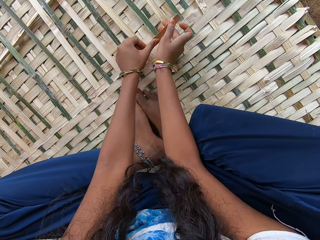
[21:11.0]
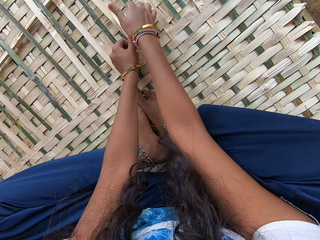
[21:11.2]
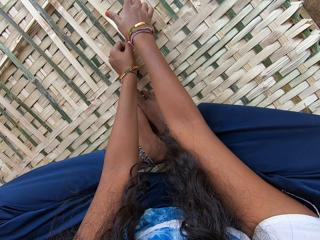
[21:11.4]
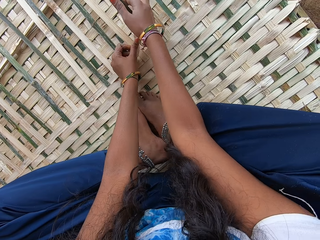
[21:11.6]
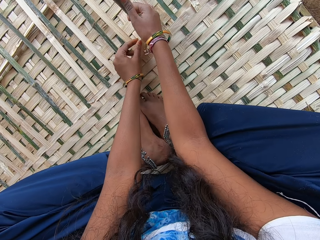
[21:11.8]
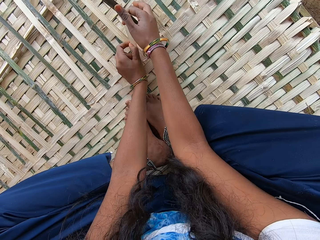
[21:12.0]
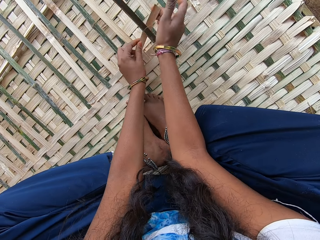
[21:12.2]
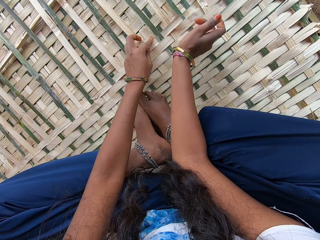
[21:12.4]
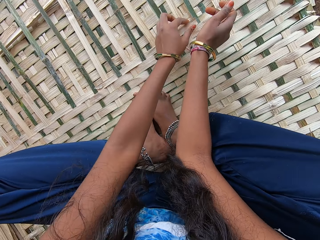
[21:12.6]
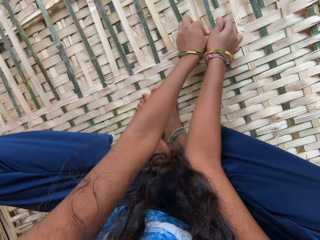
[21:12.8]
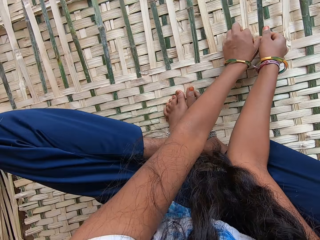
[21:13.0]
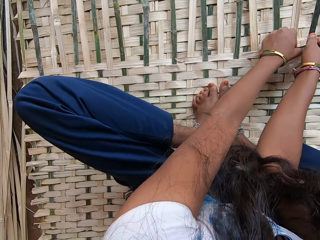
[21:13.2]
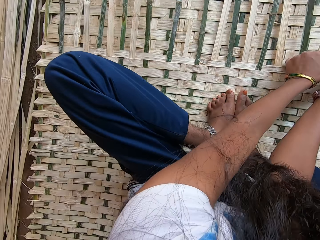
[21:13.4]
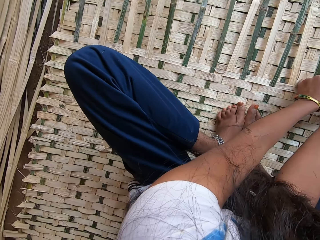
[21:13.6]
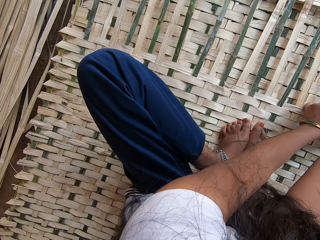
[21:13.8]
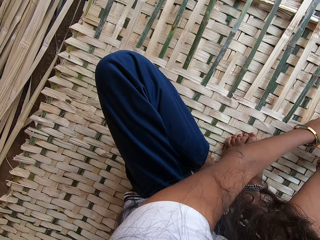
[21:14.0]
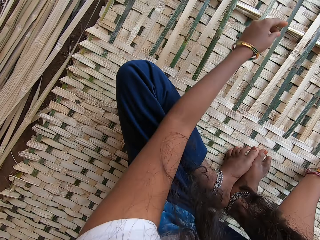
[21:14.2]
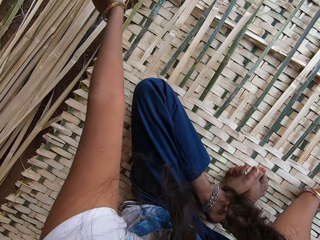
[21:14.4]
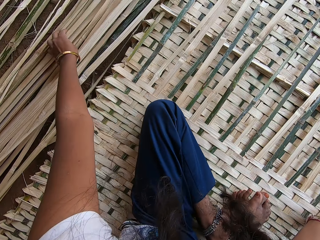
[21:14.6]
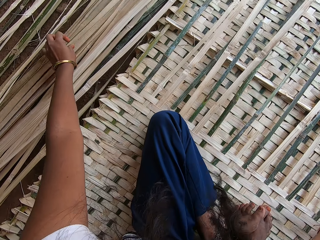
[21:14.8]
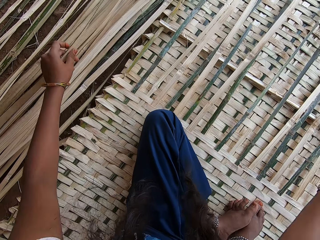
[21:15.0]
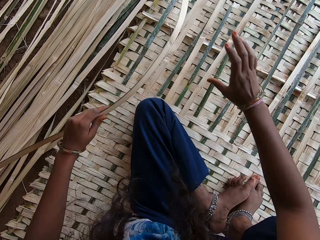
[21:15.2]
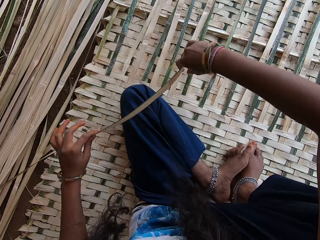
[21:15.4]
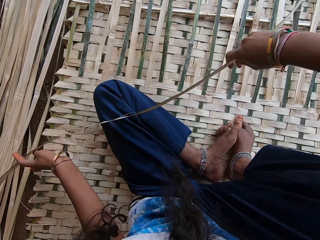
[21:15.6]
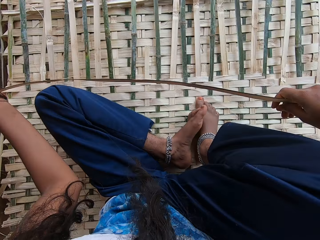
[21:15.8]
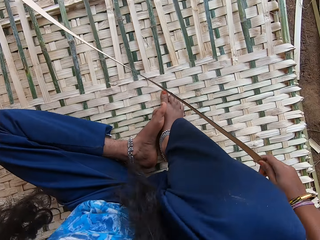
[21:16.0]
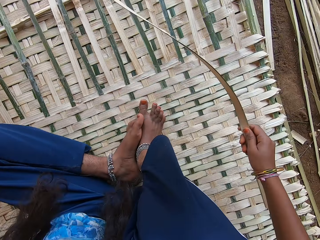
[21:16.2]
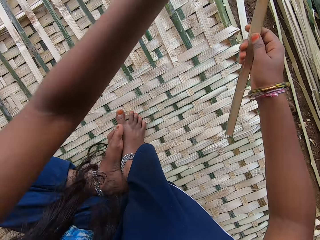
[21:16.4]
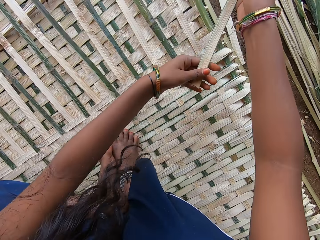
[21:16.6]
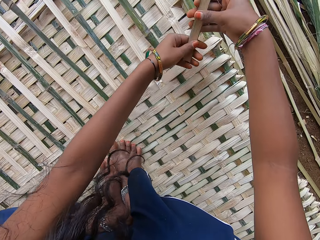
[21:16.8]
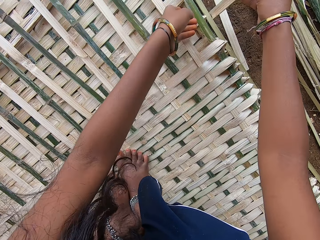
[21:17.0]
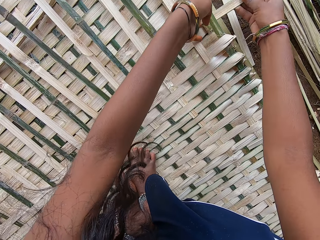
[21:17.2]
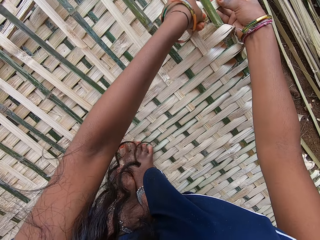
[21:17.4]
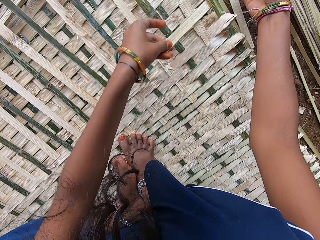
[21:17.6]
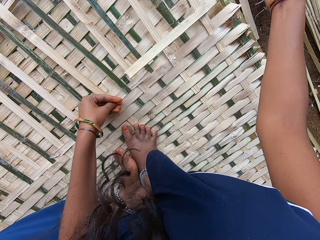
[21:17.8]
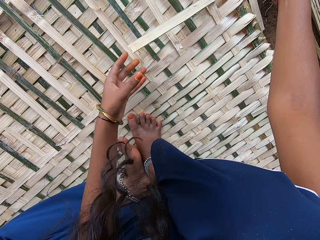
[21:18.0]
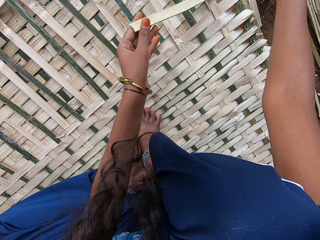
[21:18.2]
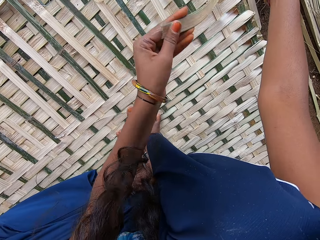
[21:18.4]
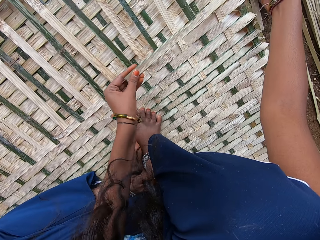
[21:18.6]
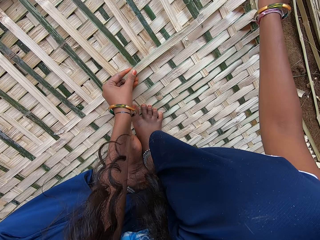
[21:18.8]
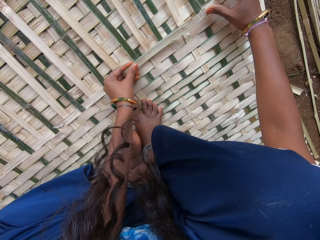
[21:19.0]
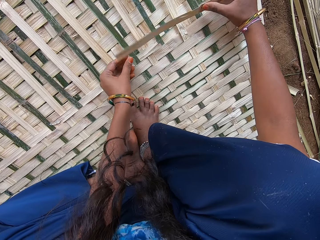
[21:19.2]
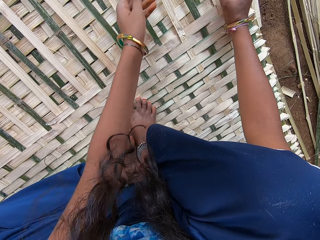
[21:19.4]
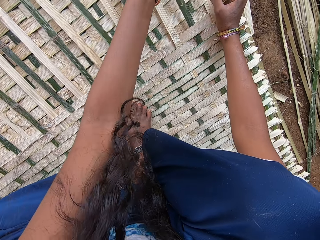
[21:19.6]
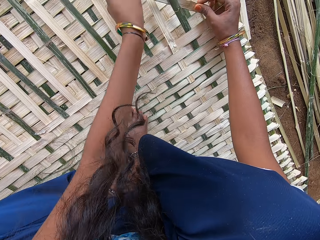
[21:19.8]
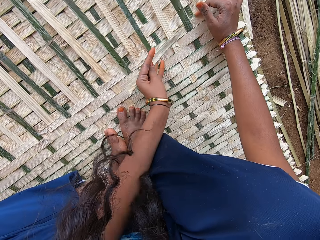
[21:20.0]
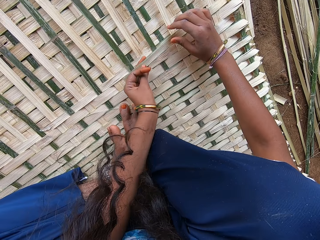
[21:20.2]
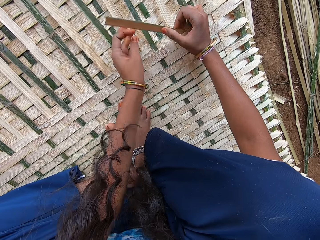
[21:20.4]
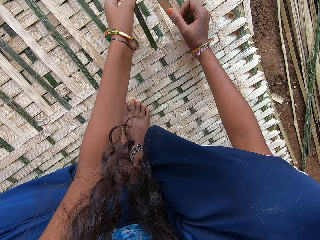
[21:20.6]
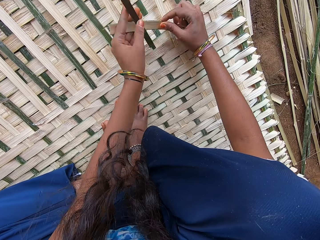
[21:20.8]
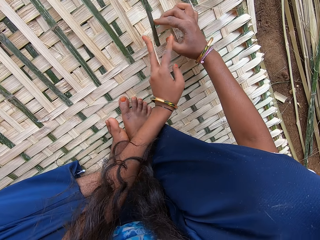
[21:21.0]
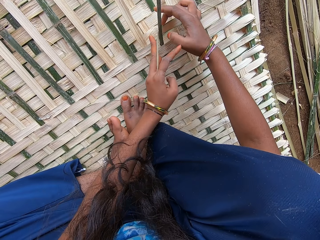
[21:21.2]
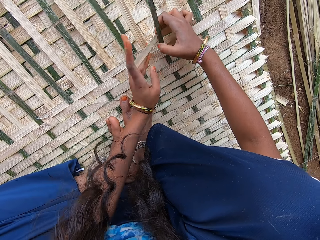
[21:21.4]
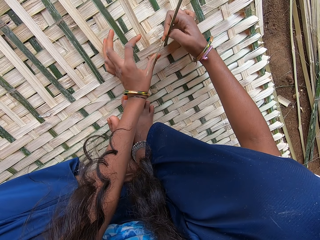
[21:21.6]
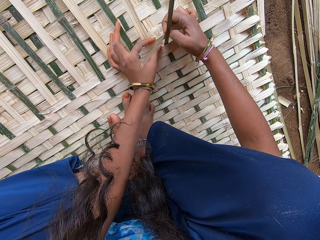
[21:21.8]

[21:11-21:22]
The camera wearer stares around. They pick the bamboo stick on the ground with the left hand. They hold the bamboo stick with both hands. They plait the mat with bamboo sticks.

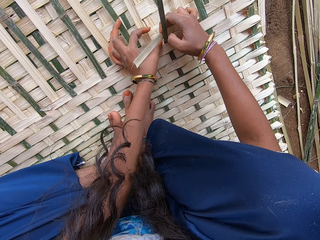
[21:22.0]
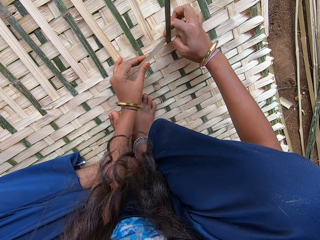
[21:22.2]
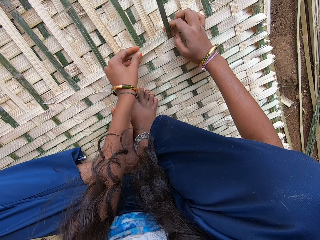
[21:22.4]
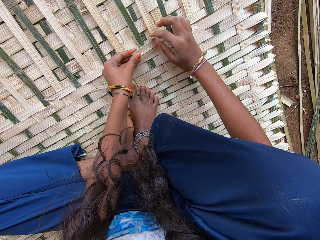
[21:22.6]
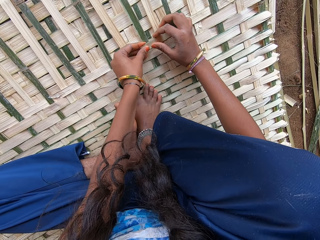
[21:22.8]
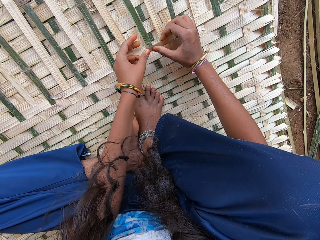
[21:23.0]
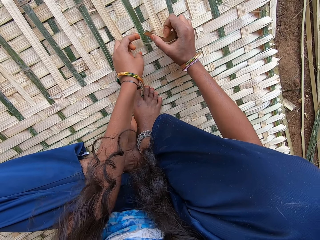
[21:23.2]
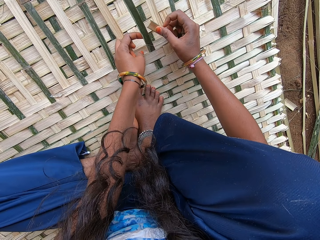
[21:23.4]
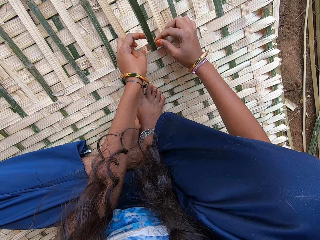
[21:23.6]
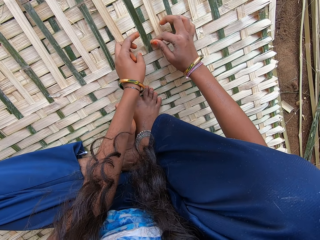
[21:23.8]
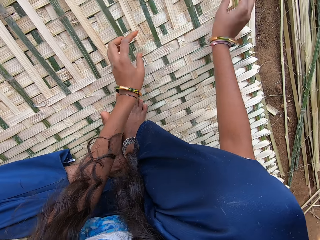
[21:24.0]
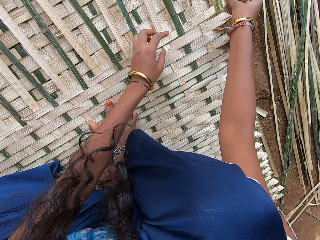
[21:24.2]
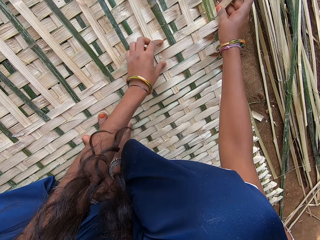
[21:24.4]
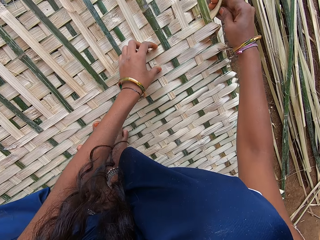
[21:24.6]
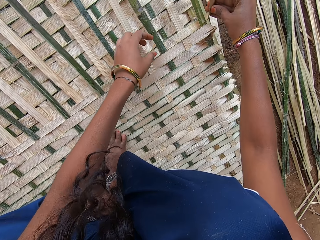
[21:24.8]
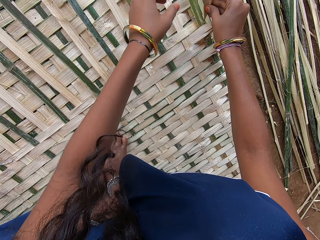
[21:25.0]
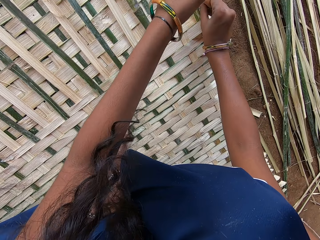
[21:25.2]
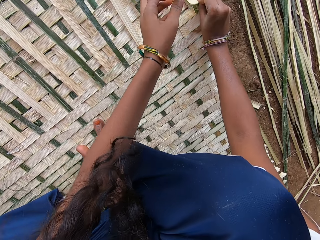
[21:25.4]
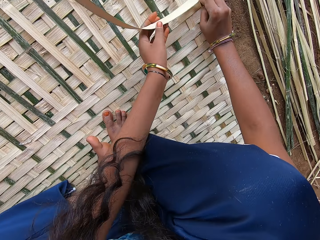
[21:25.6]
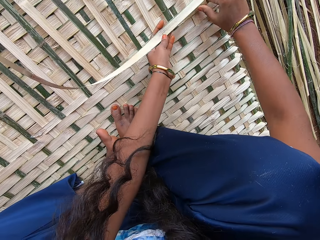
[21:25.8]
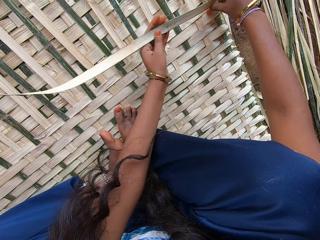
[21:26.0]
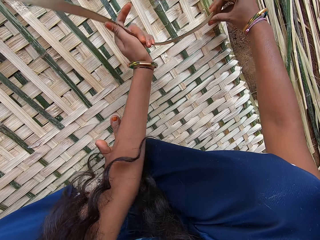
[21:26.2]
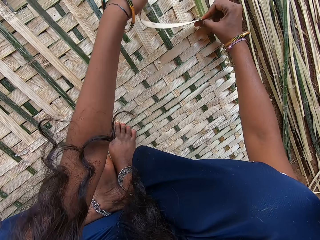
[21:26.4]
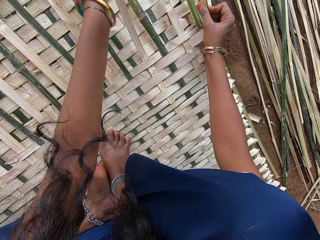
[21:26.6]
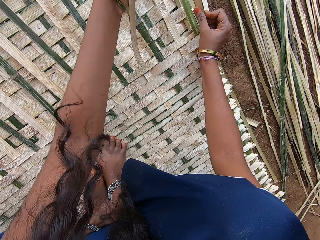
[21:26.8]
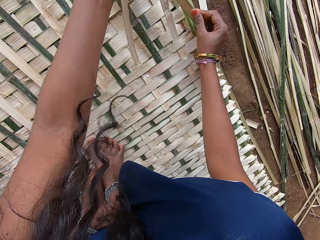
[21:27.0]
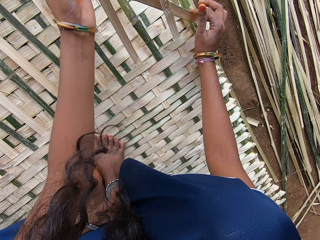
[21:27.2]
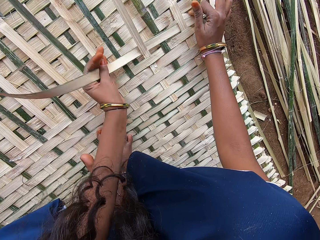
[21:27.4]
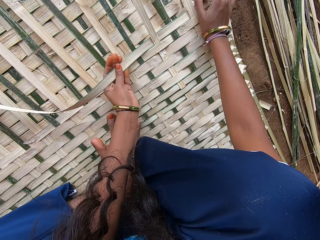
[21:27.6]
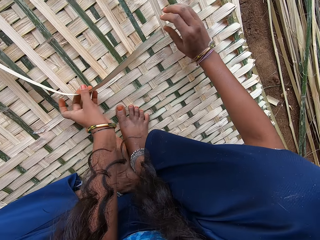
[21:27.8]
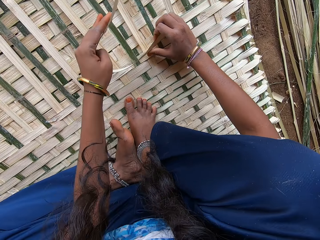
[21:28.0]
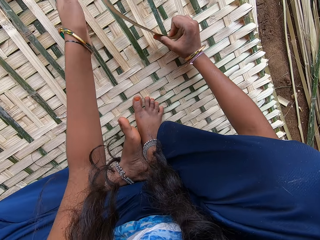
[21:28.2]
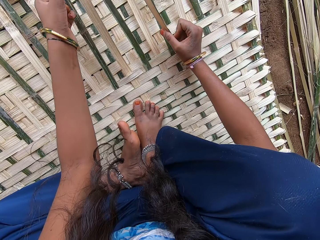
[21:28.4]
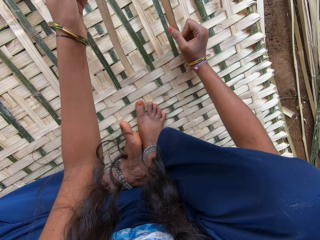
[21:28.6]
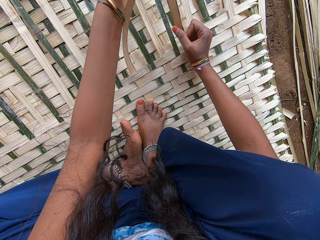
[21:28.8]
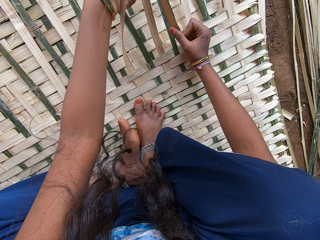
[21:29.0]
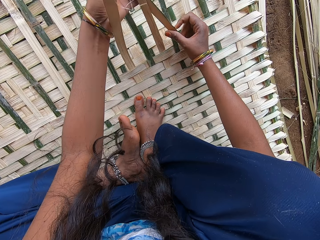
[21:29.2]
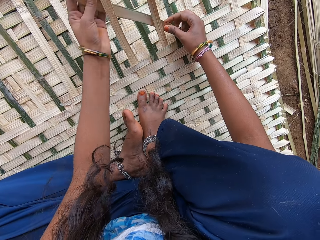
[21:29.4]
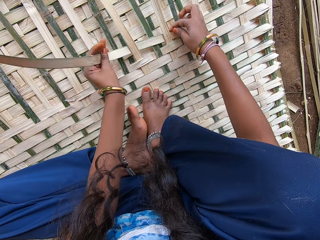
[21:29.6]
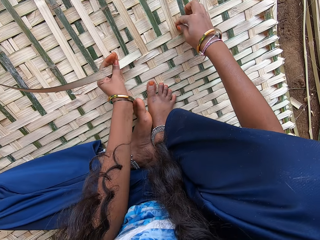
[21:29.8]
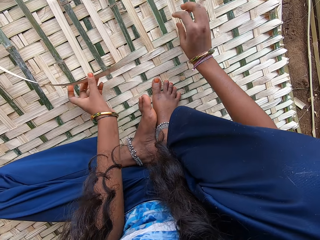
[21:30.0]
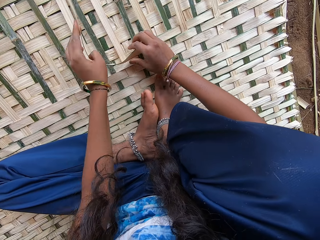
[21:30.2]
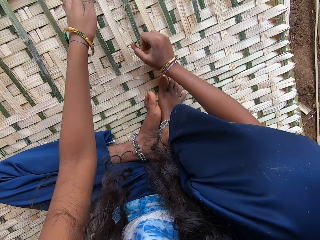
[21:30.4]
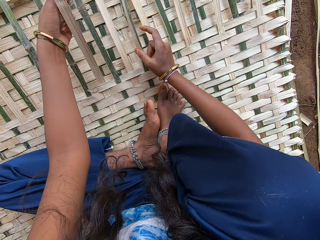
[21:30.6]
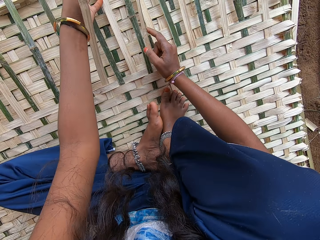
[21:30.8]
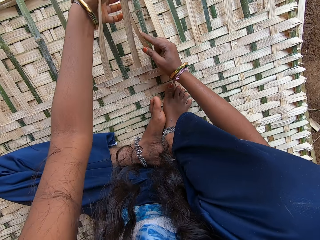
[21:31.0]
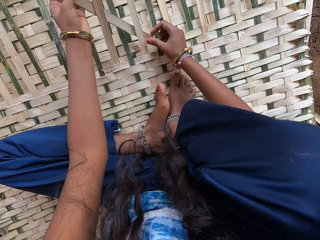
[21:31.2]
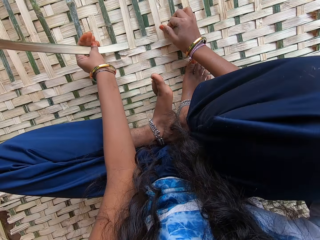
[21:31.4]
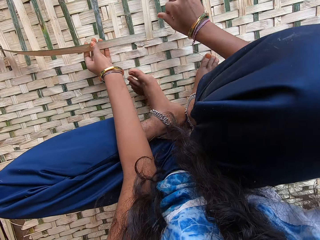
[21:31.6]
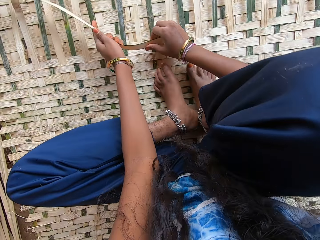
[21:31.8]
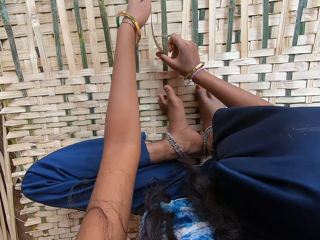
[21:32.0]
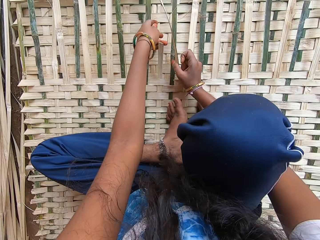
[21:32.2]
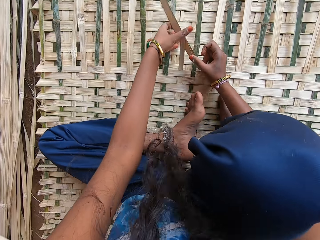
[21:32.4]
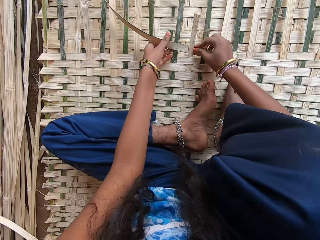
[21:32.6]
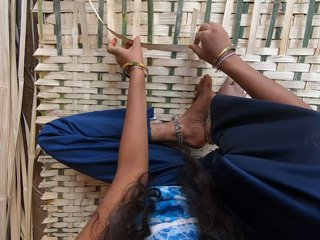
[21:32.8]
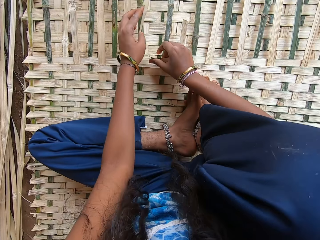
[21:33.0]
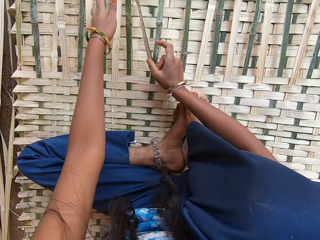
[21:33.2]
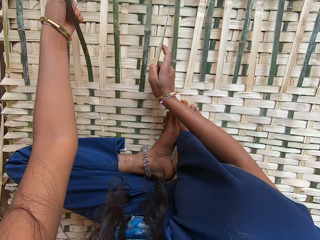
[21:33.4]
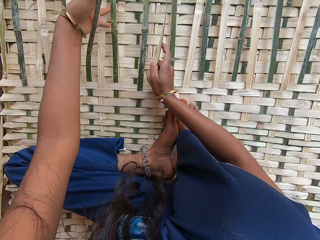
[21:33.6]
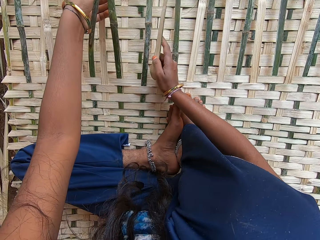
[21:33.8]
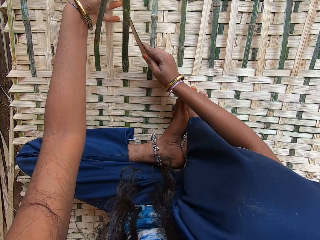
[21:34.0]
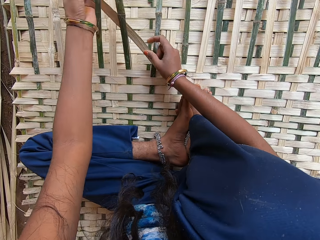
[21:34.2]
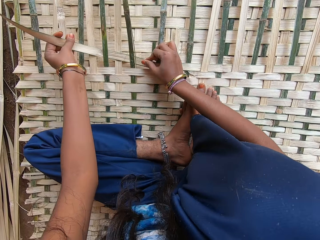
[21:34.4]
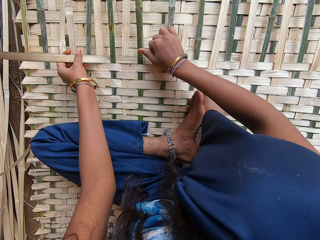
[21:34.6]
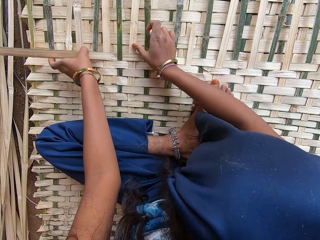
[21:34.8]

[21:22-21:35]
The camera wearer twists the bamboo stick with the right hand. They plait the mat with bamboo sticks.
